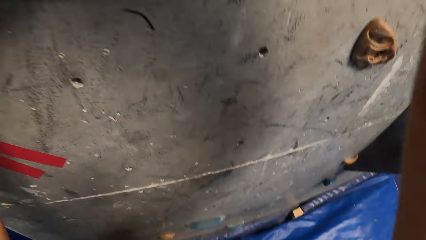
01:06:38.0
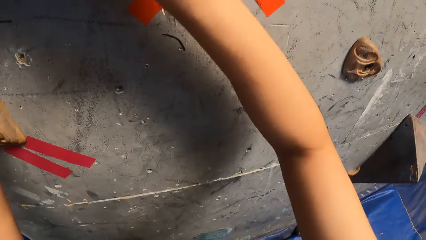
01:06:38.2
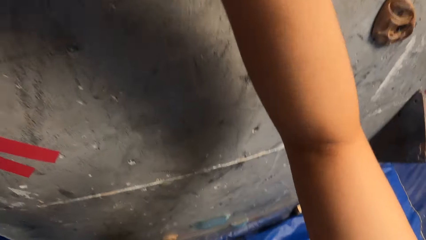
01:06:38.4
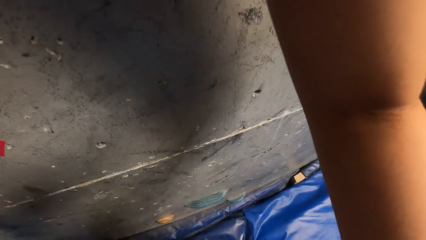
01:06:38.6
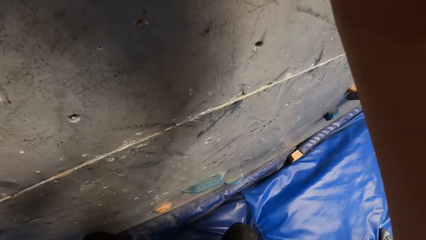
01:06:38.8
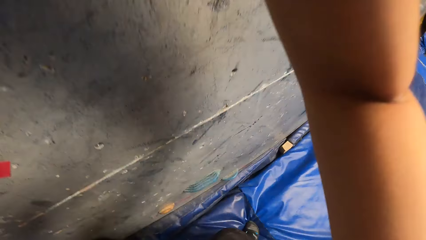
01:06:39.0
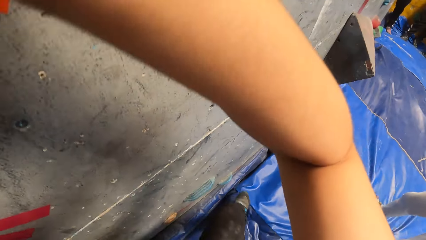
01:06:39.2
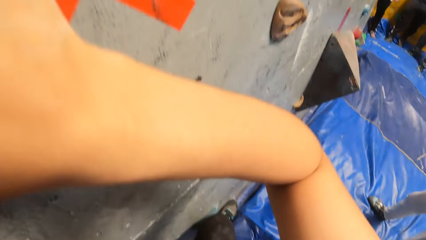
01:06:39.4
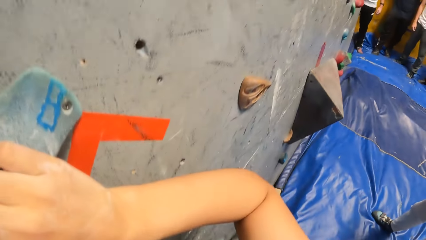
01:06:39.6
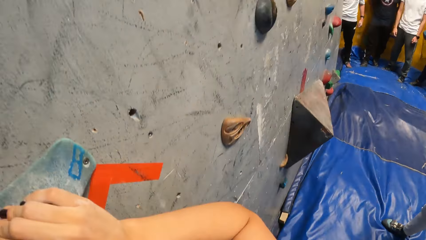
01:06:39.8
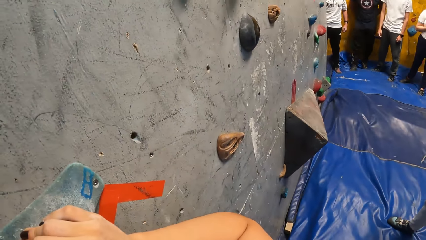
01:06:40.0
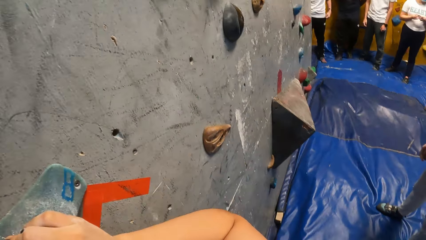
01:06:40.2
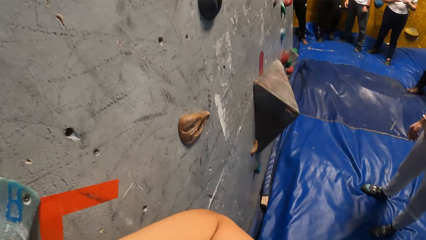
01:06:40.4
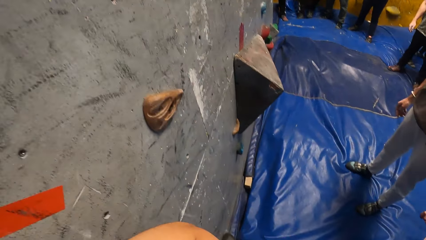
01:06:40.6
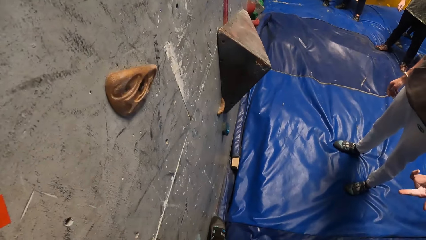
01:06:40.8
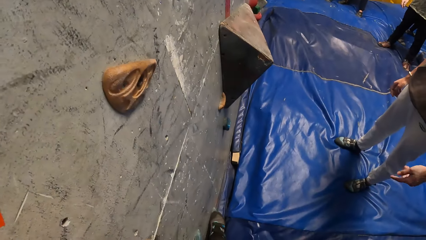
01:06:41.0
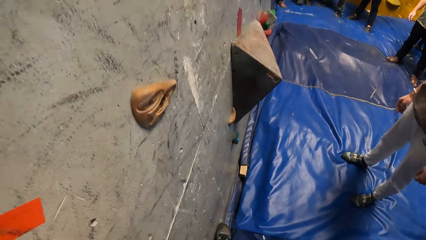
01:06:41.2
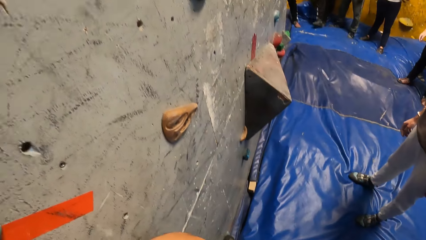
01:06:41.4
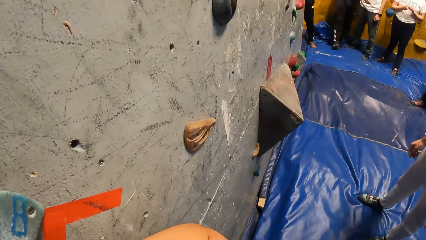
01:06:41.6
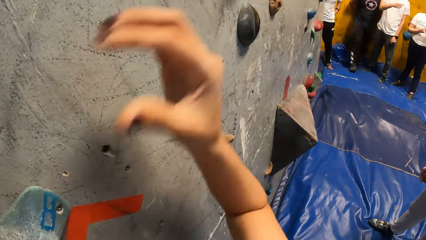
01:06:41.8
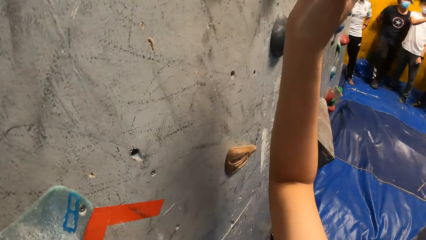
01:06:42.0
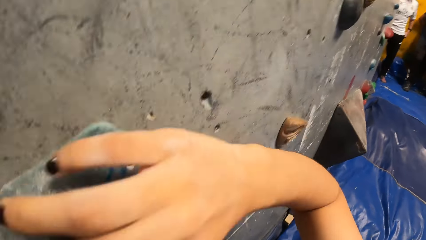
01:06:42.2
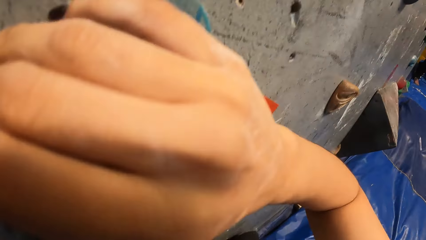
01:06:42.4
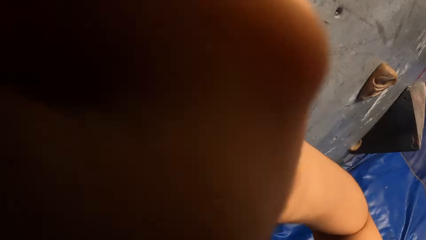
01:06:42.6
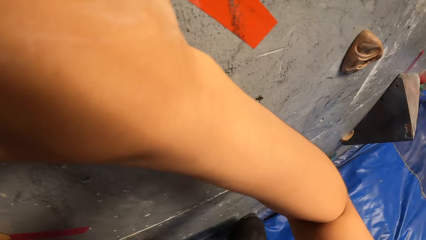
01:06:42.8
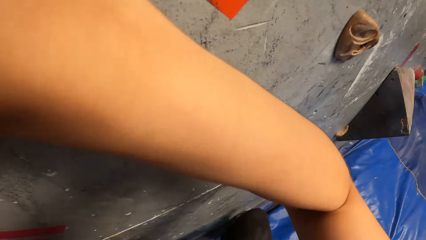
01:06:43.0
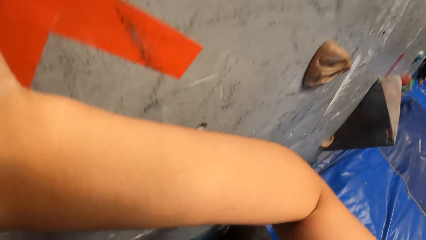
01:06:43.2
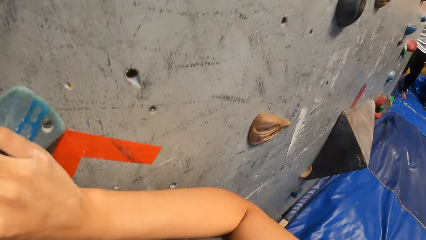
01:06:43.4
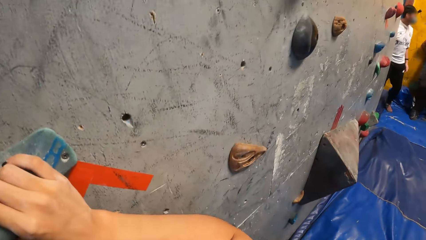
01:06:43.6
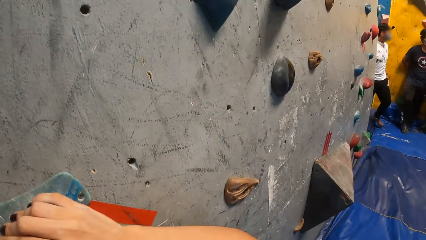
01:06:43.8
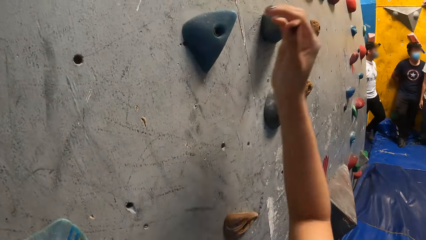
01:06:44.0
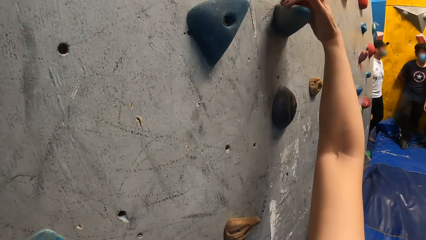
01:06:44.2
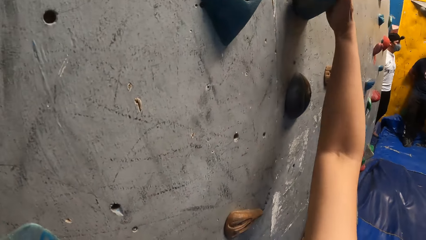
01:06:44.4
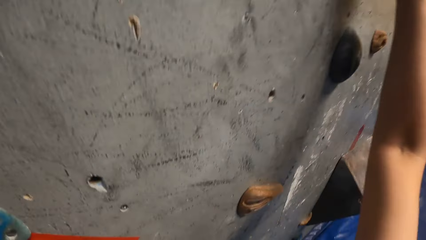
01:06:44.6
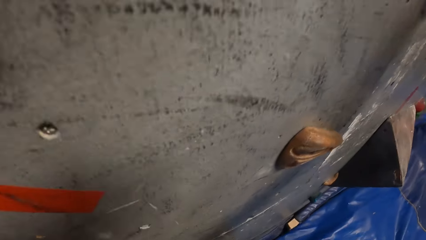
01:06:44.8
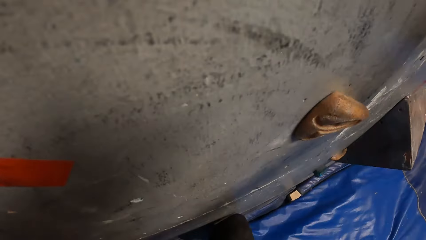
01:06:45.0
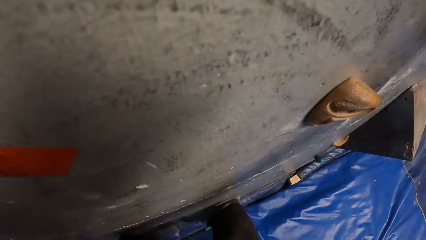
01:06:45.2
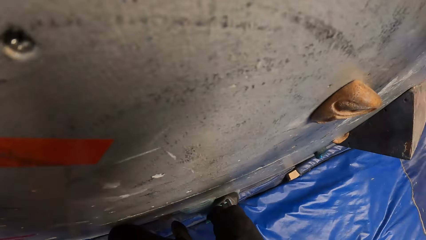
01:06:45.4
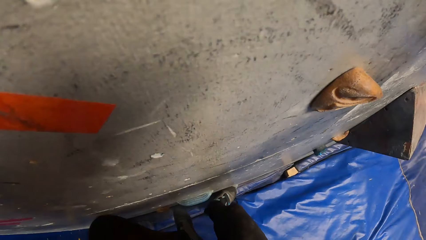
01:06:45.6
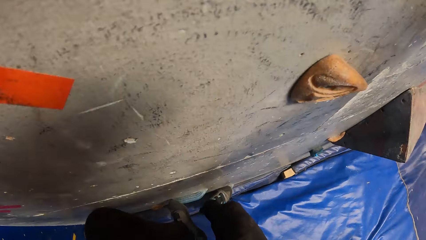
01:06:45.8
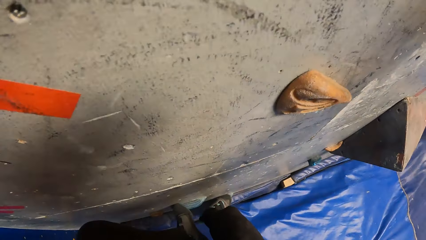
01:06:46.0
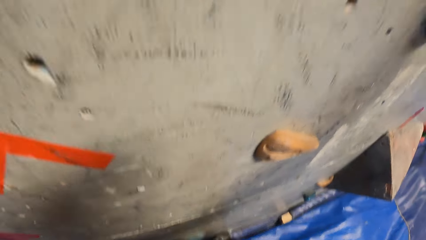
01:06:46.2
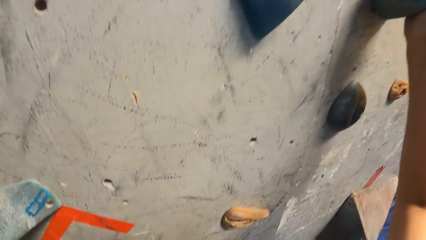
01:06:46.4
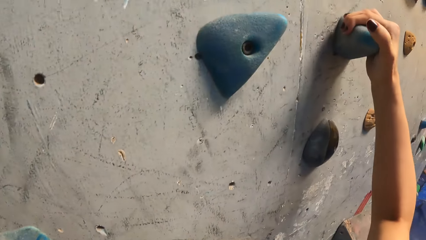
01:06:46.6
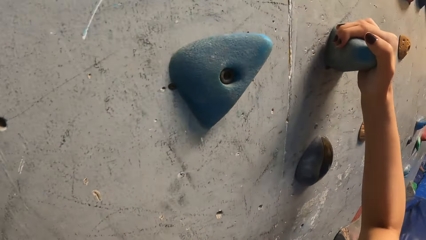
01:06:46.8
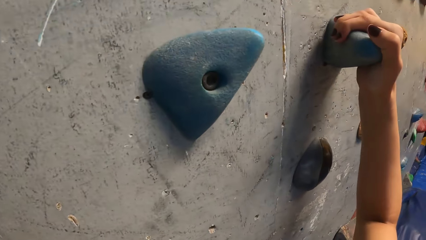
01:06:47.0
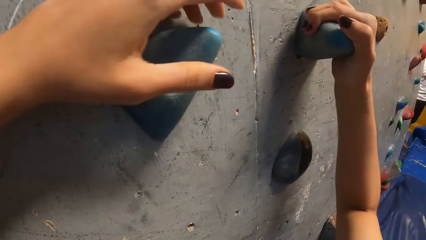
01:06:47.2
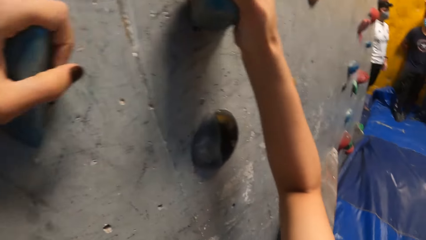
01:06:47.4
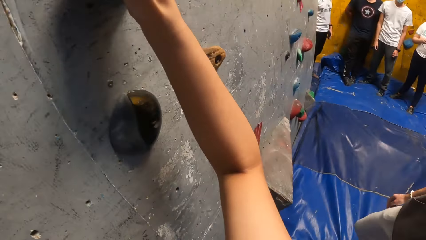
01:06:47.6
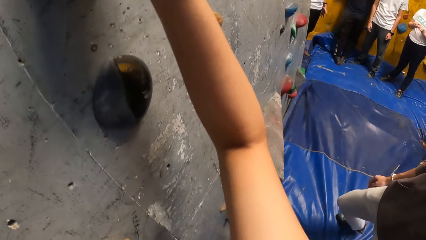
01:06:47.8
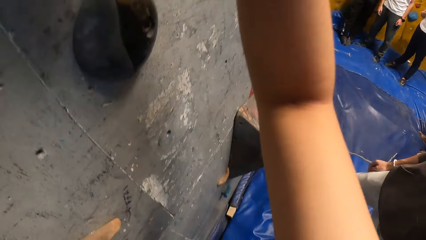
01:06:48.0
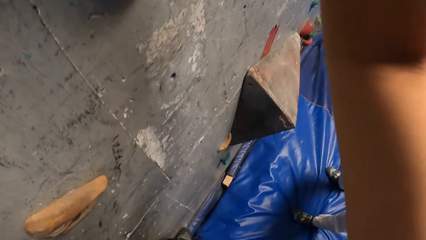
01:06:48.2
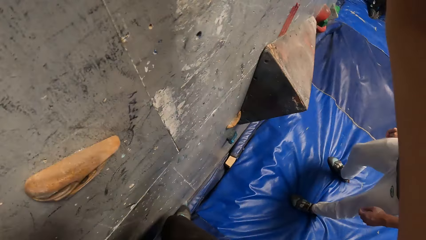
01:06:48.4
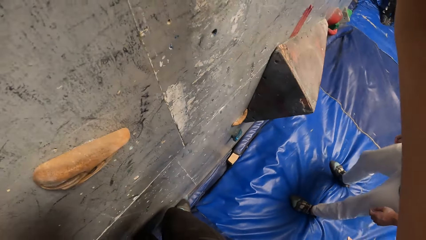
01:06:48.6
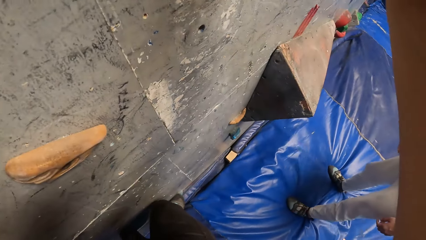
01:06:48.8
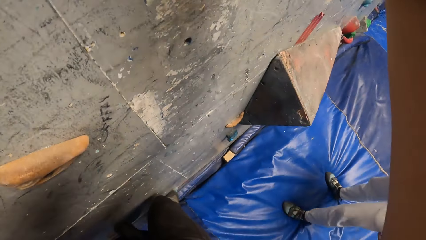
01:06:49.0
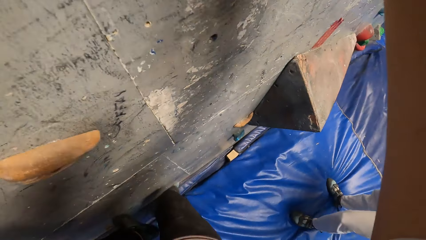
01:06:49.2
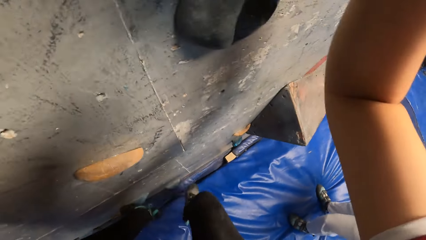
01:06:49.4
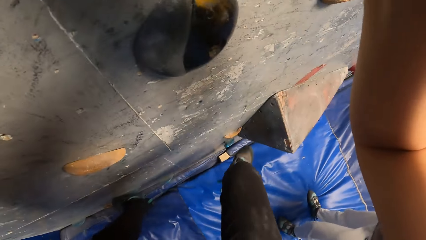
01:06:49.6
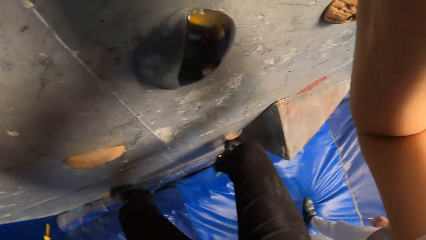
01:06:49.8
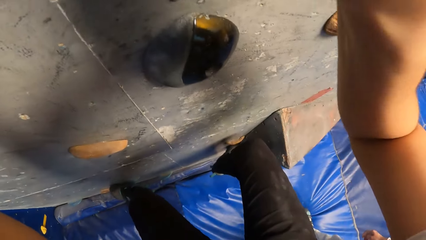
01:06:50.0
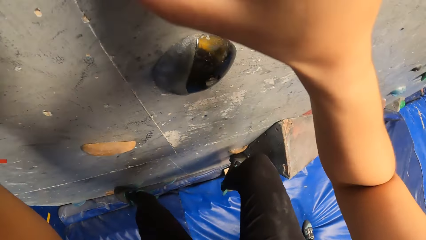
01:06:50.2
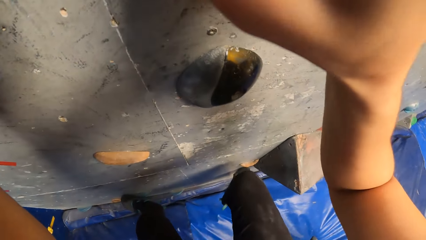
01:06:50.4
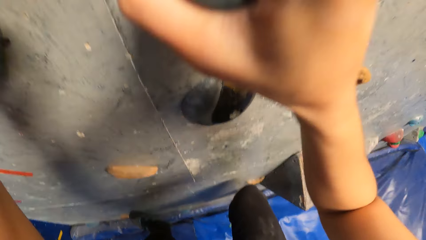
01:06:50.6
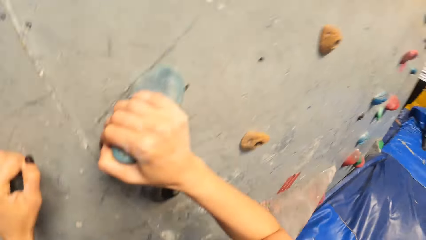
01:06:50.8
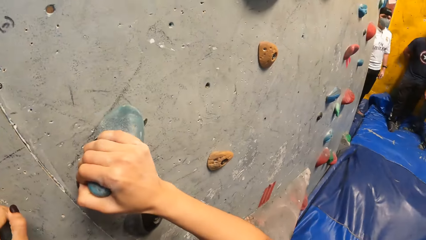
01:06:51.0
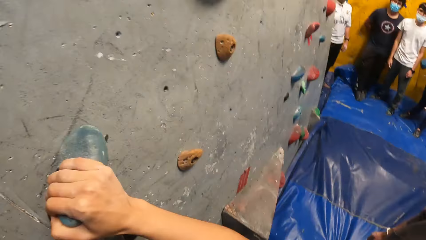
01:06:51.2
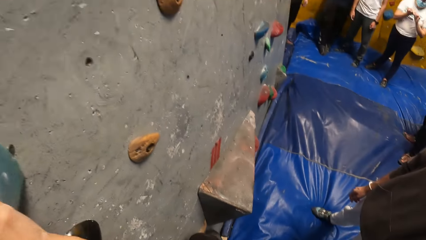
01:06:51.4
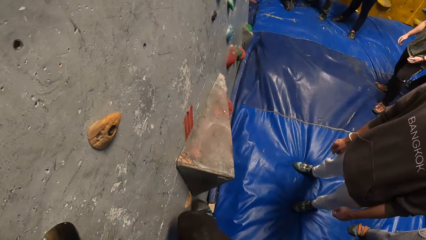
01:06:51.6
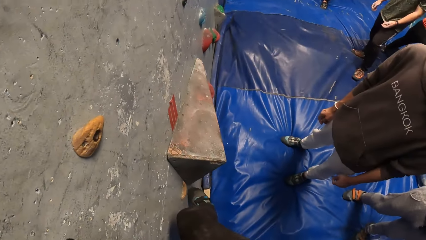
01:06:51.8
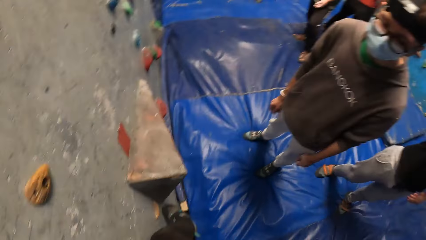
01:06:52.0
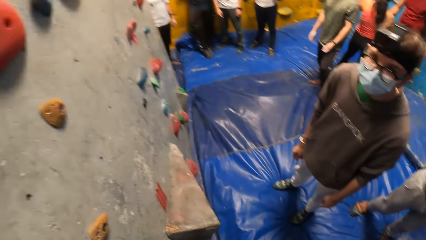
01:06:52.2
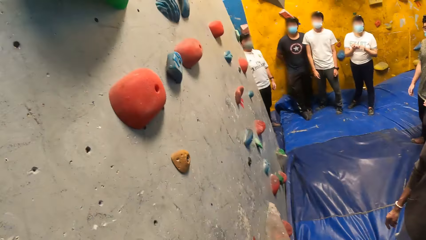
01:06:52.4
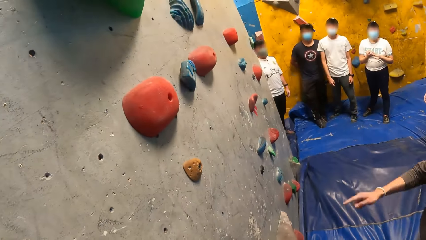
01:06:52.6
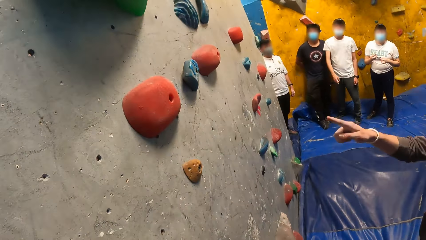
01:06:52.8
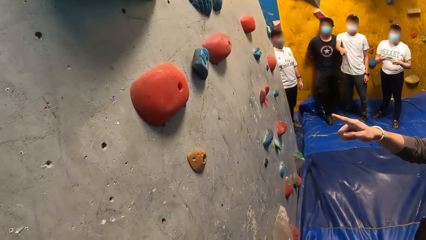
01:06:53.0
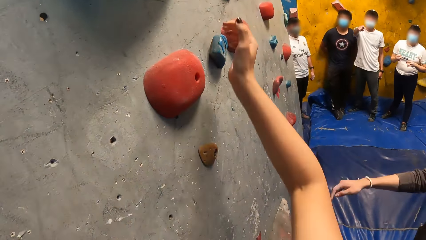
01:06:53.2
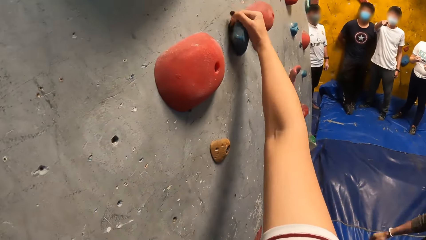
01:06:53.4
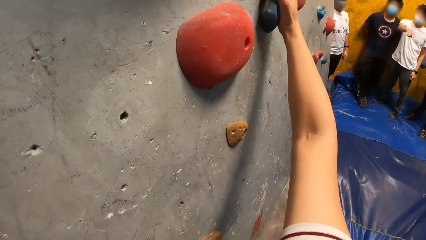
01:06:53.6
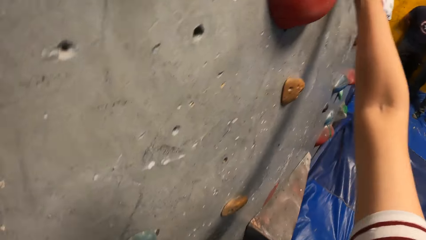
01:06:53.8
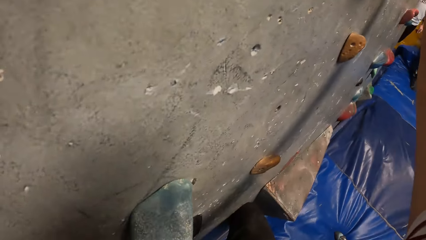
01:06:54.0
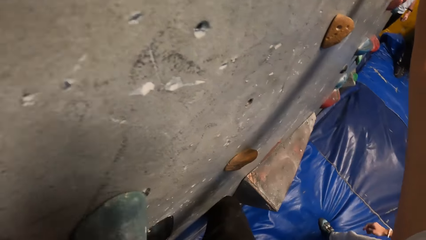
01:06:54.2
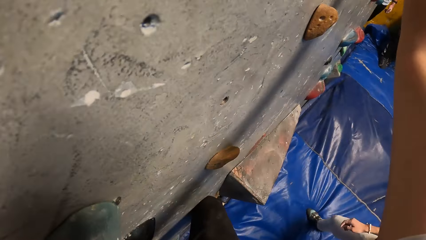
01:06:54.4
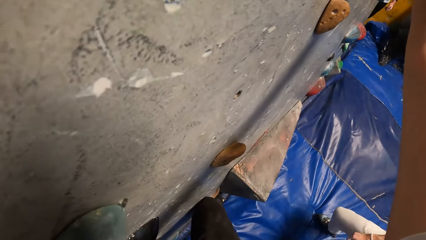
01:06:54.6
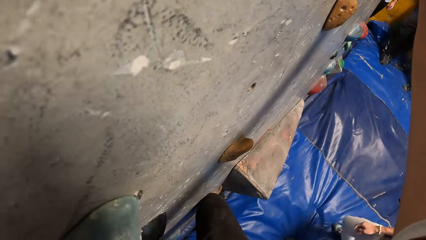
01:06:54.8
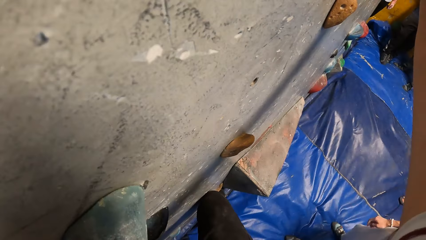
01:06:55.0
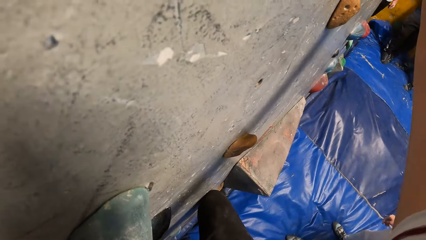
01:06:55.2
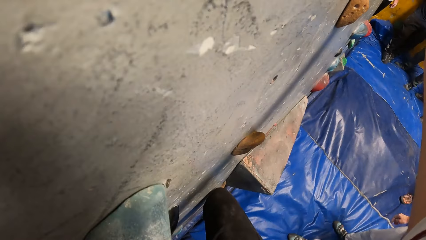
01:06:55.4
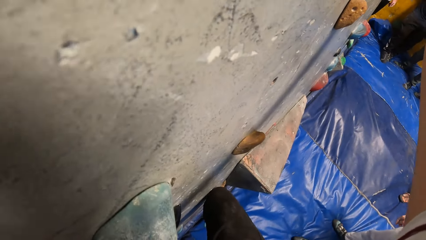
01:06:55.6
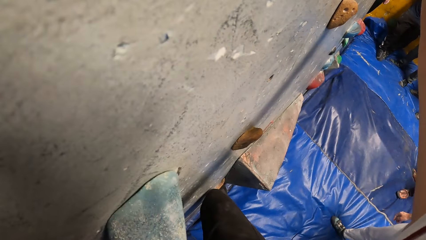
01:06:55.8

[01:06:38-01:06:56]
The camera wearer places her right hand on the wall. She climbs the wall with her hands. A man talks to the camera wearer. The camera wearer places her right hand on the wall.
